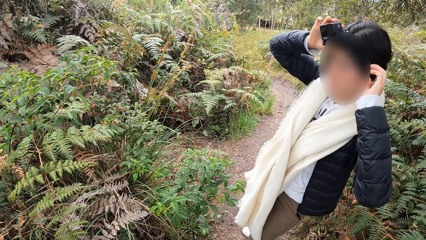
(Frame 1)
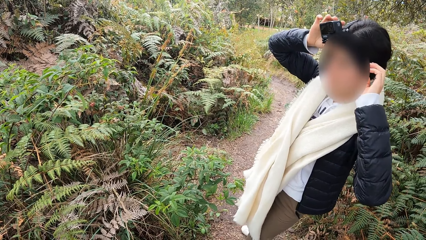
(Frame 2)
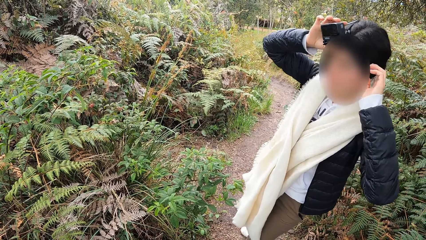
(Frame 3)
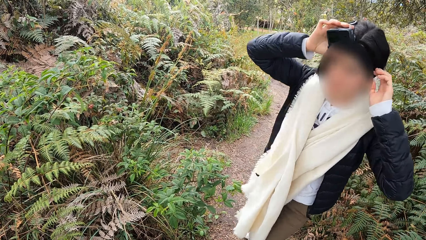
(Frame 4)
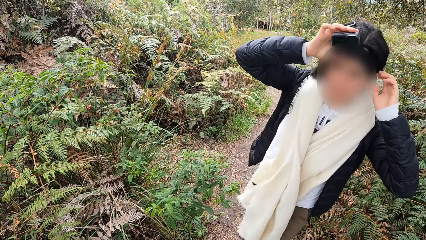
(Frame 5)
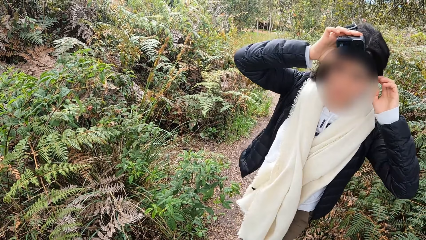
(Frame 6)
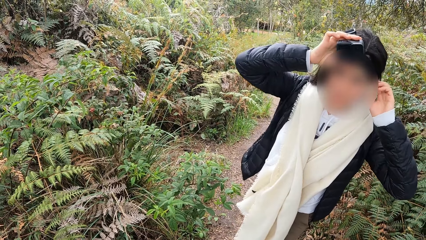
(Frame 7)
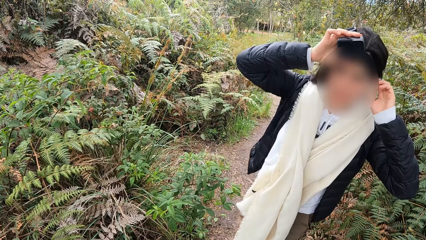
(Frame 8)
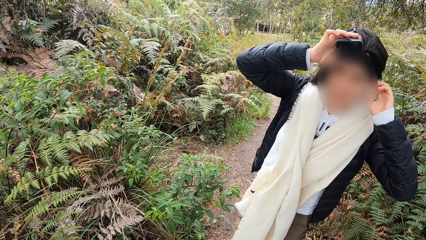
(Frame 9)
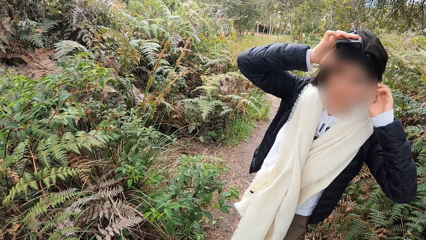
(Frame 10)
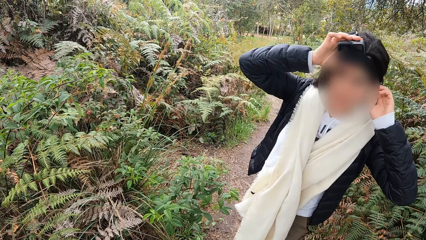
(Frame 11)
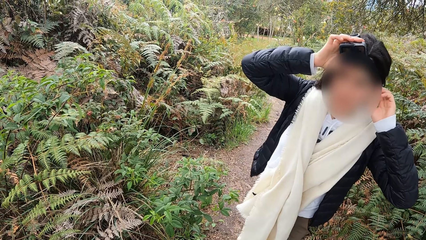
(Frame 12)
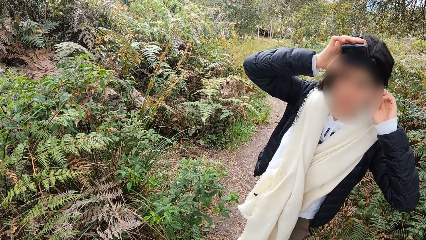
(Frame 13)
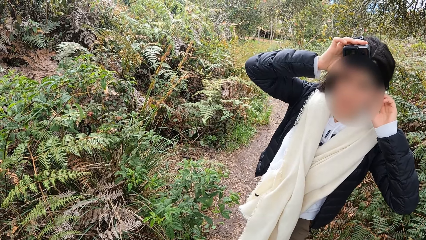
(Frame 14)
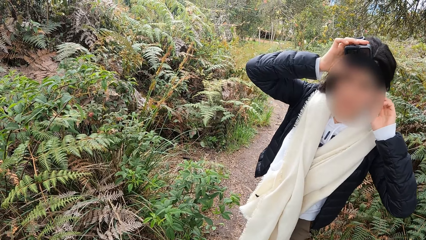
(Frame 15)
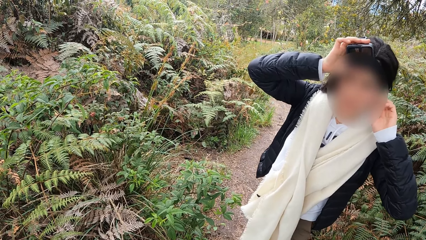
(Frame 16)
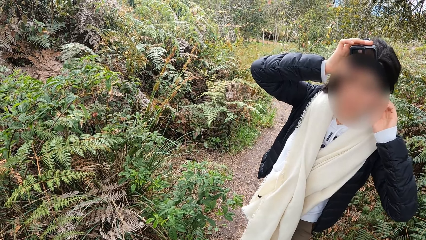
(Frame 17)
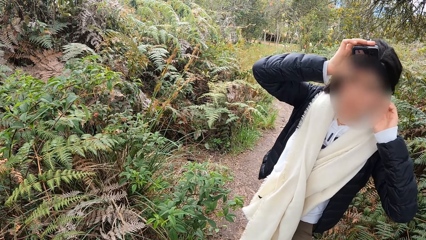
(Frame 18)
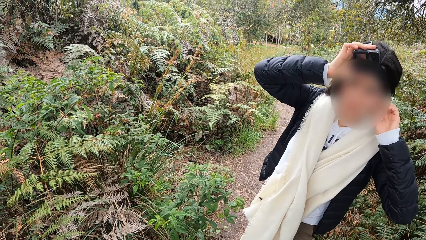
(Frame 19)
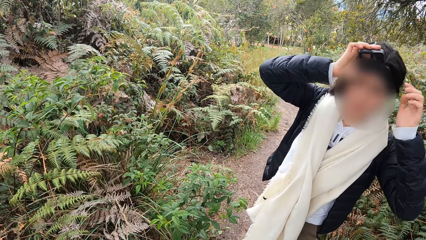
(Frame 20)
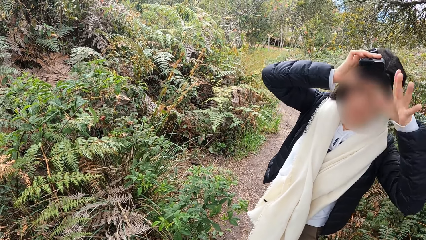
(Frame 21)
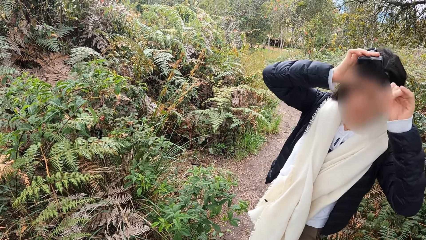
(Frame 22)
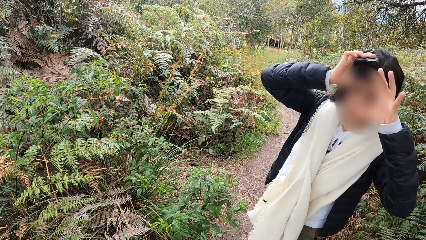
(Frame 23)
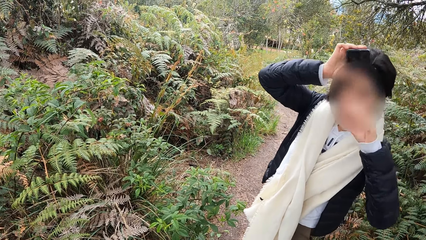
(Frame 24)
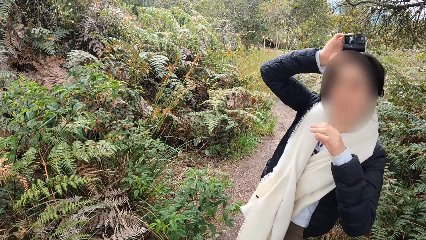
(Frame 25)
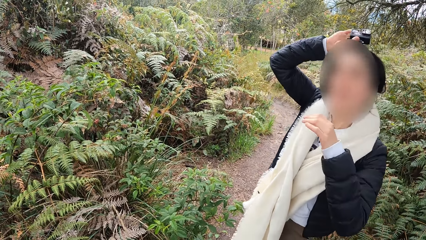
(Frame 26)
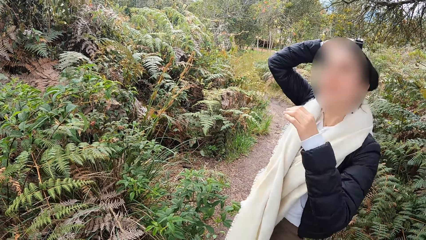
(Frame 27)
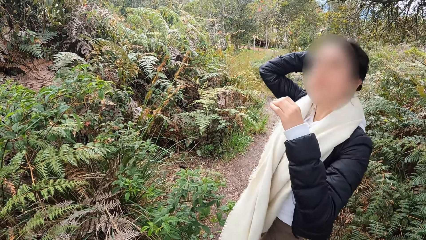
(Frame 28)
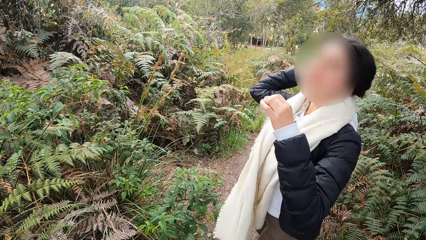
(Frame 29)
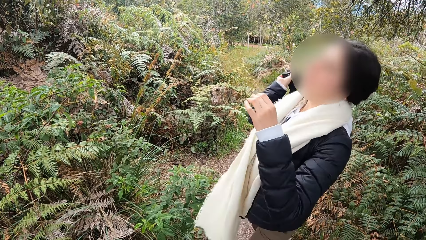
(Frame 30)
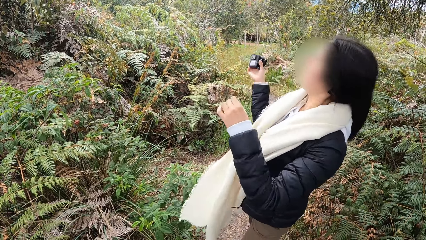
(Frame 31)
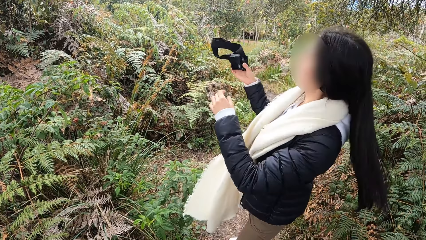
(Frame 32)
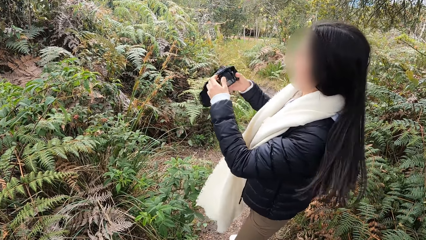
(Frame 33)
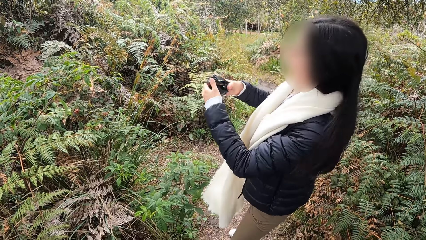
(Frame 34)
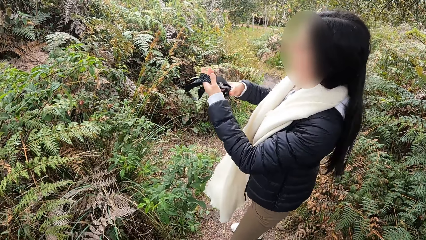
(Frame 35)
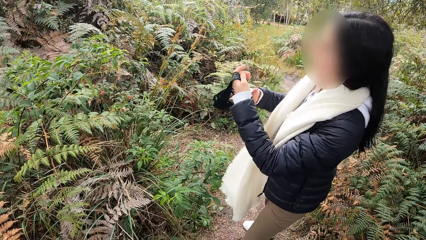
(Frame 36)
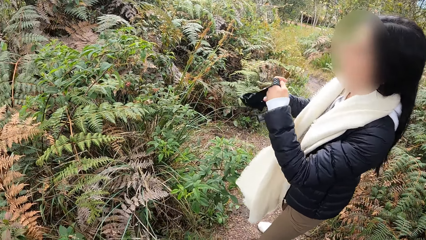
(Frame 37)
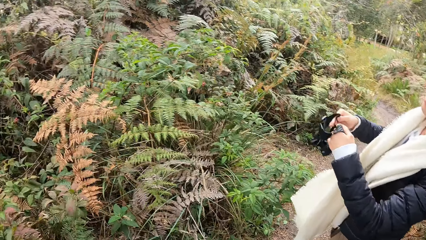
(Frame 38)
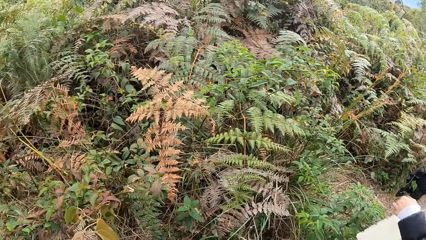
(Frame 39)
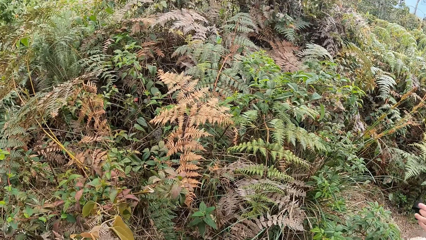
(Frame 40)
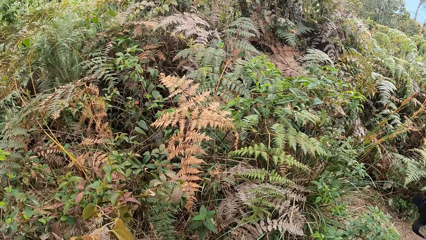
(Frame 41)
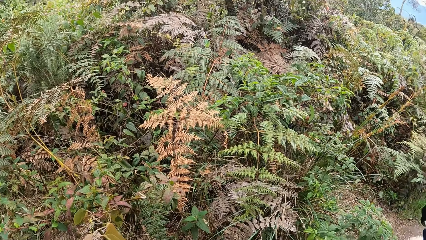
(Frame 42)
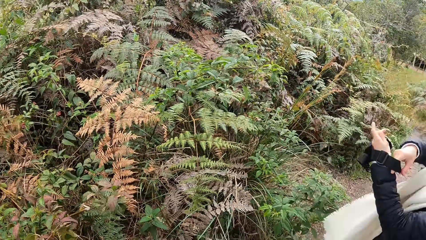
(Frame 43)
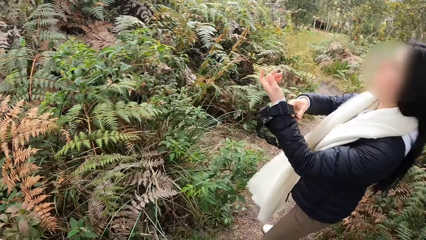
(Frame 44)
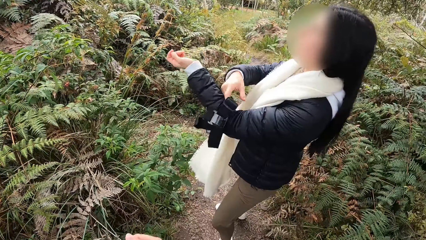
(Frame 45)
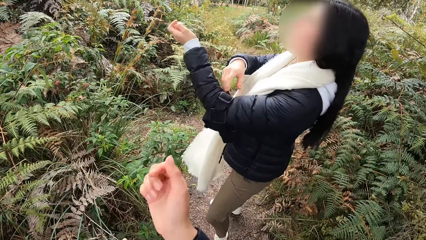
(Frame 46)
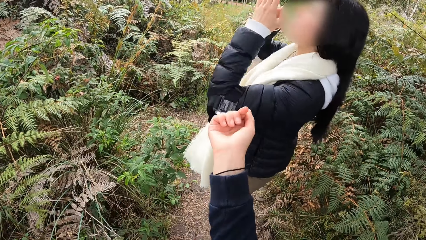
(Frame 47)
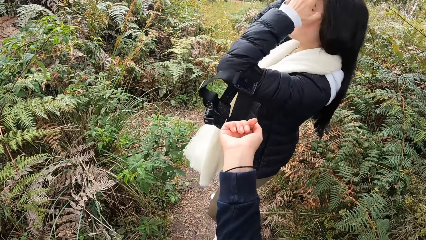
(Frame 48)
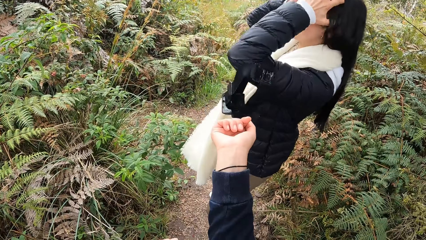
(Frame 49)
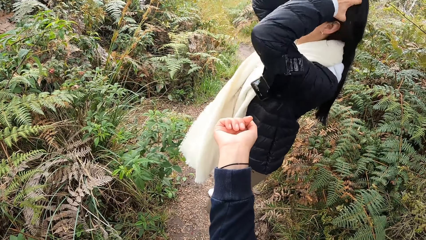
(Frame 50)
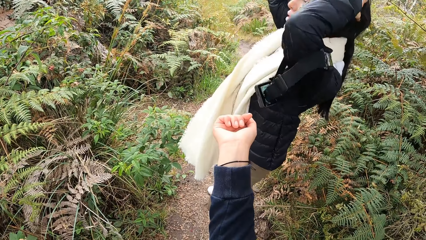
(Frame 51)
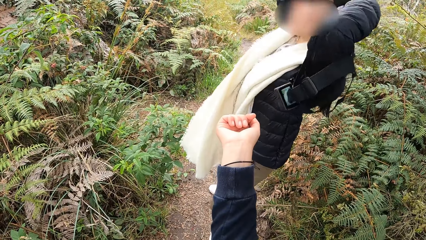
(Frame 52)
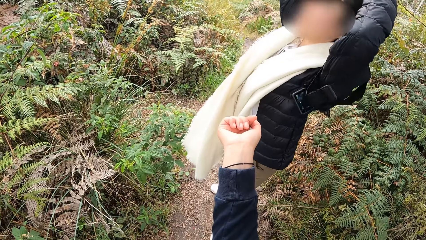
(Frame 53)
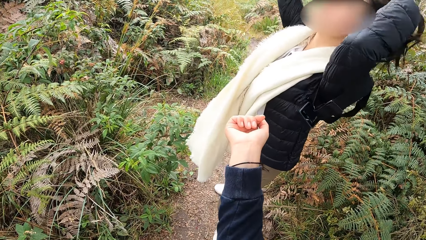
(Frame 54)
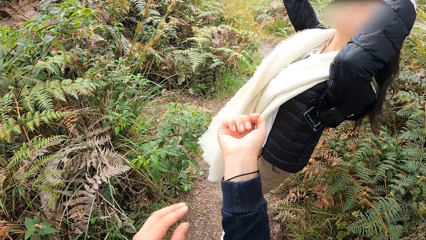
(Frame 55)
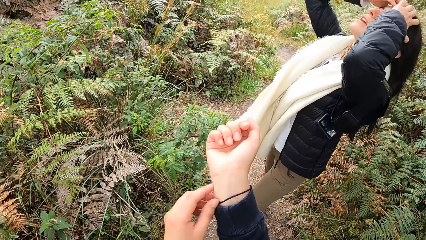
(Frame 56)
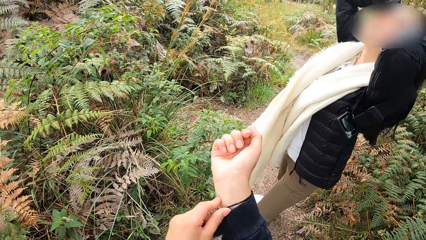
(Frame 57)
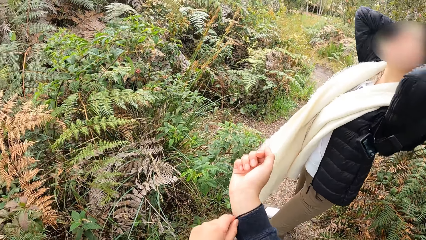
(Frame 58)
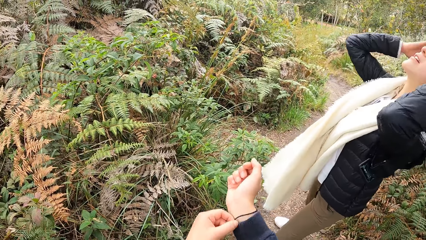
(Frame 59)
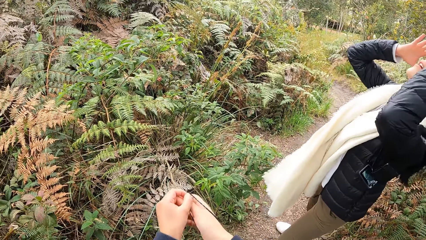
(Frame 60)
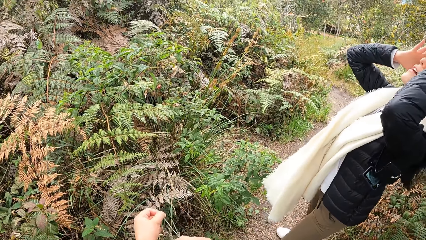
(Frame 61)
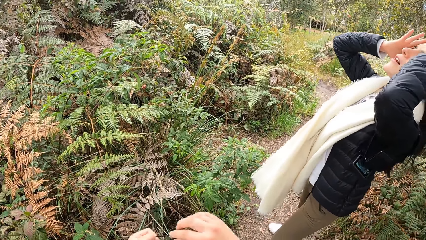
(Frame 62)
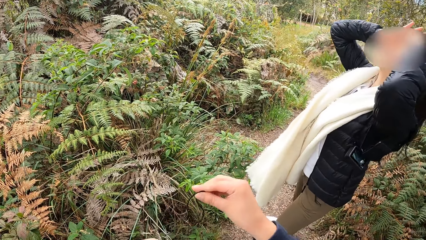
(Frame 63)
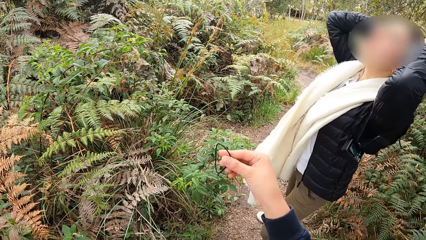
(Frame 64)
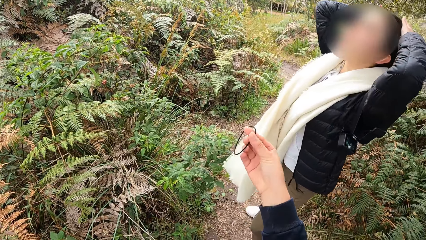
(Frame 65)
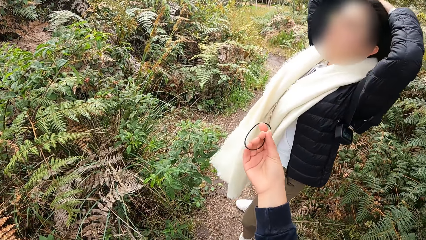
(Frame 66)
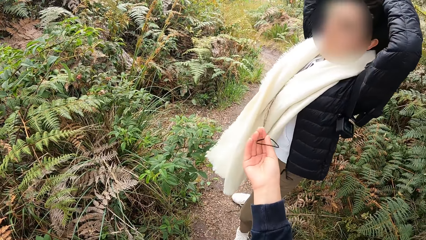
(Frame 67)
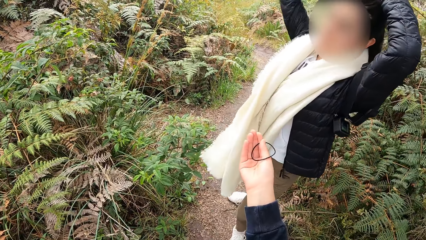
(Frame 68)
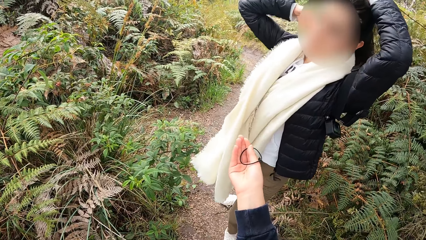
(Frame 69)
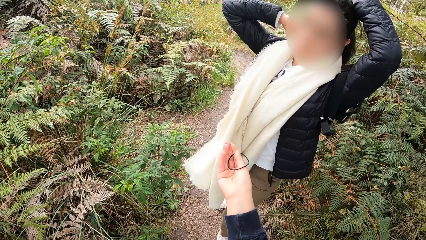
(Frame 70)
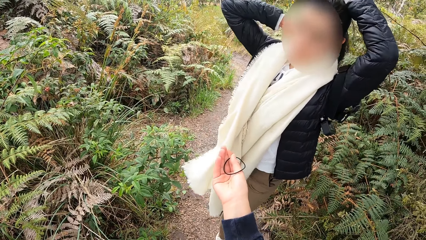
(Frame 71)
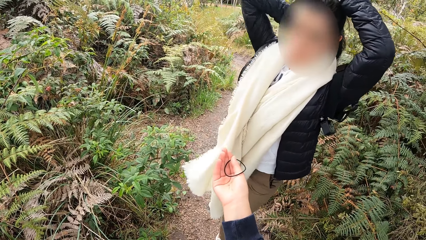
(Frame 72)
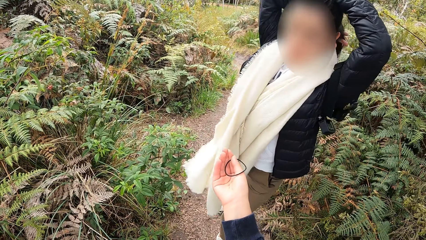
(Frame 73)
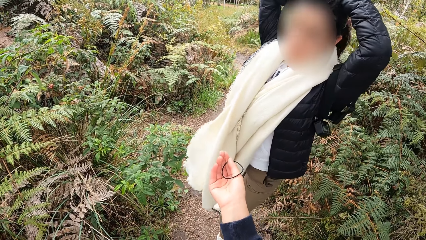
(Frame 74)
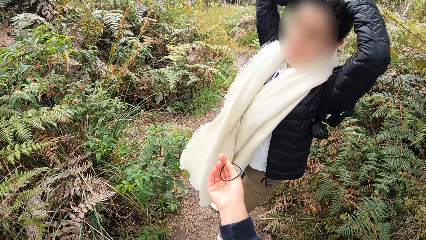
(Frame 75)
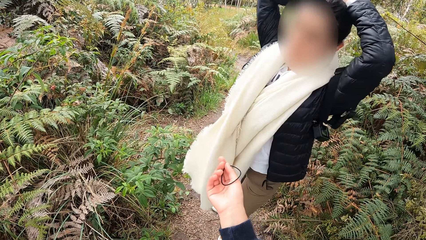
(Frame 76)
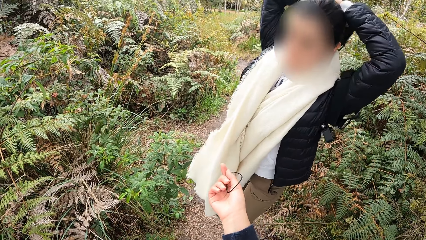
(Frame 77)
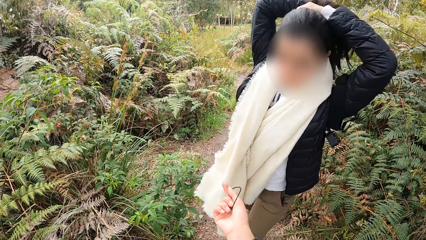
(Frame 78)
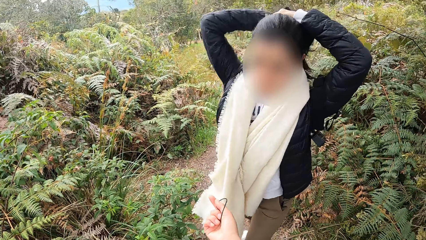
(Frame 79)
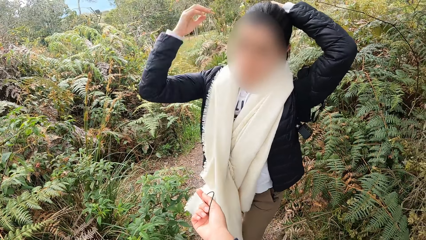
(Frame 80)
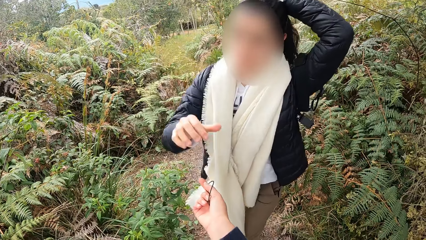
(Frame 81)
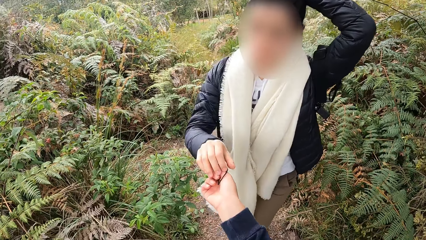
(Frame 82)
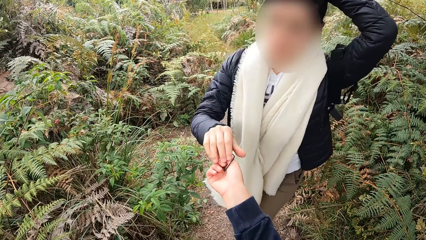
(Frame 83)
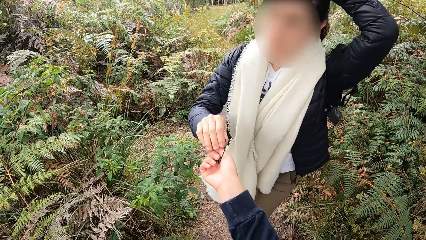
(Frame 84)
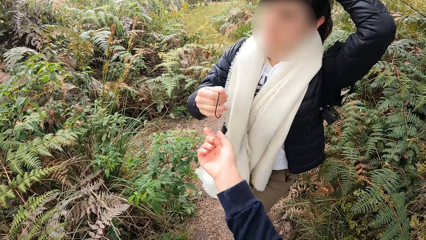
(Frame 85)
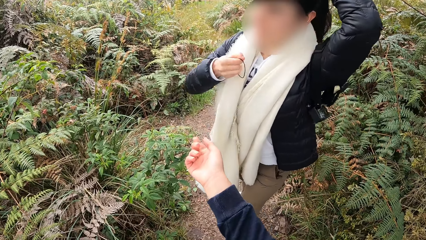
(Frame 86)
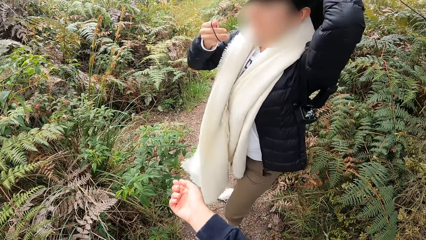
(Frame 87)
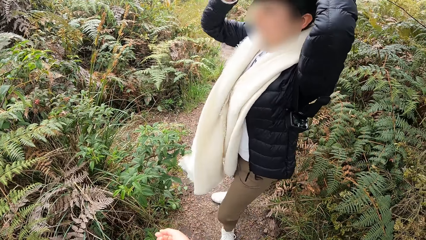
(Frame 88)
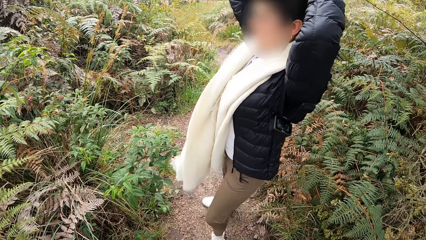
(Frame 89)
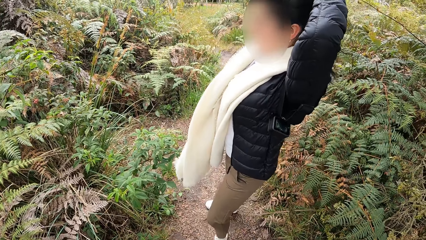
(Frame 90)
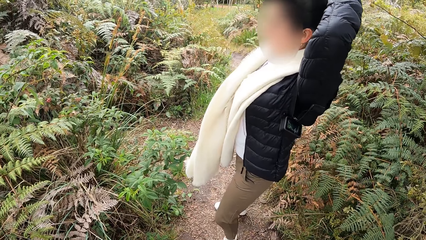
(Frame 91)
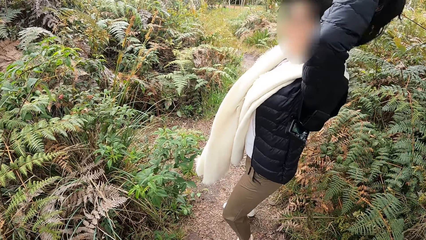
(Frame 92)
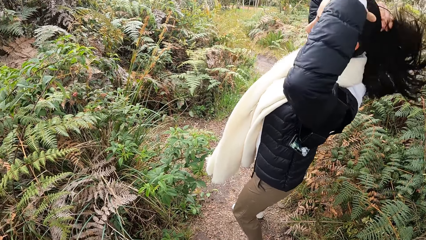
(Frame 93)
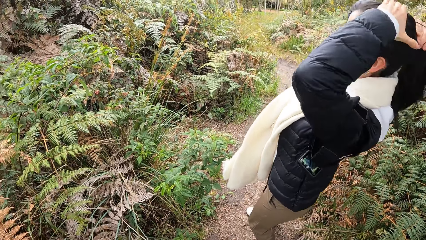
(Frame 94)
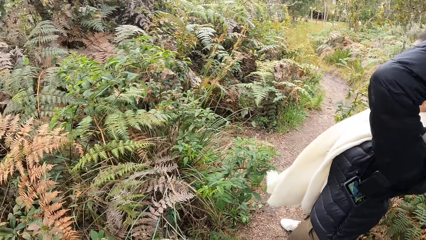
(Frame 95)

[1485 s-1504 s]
A woman looks at the camera wearer. The woman moves a hand. The woman removes the camera in her head with her right hand. The woman holds the camera in her right hand with her hands. The camera wearer looks at the forest. The woman wears the camera in her left hand with her right hand. The camera wearer moves a hand. The woman packs her hair with her hands. The camera wearer removes a hair tie from her right wrist with her left hand. The woman holds the hair with a hand and takes the hair tie from the camera wearer's right hand with her right hand.
